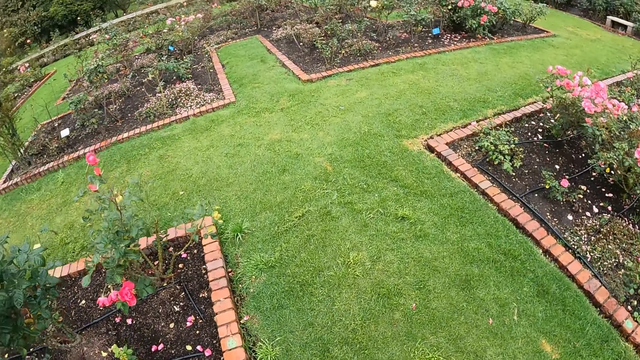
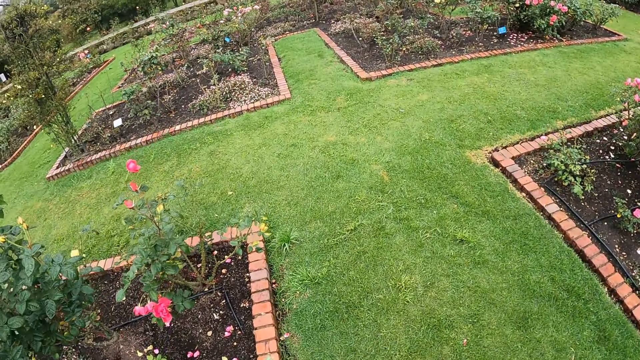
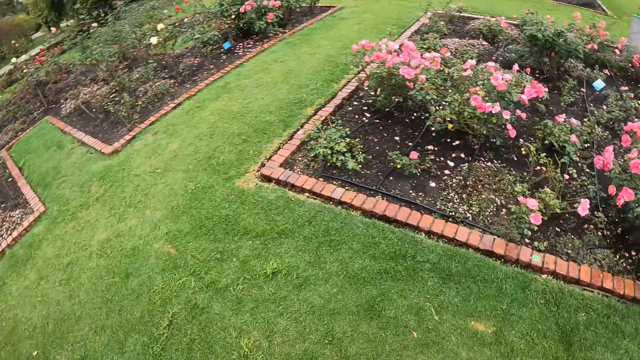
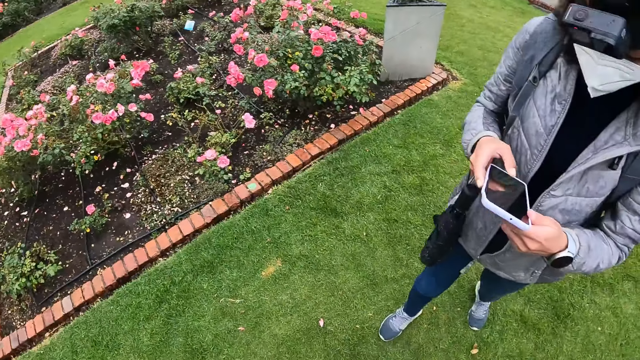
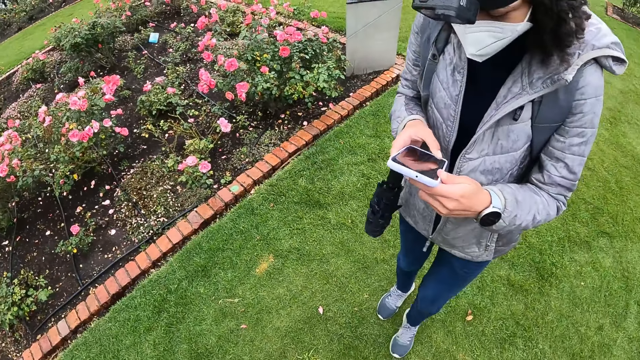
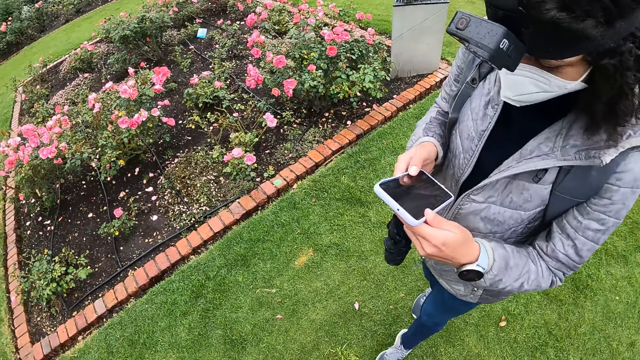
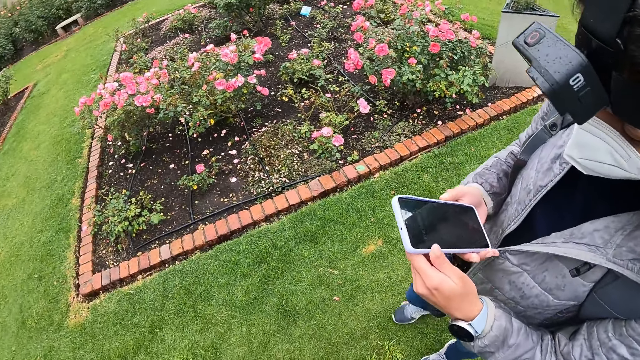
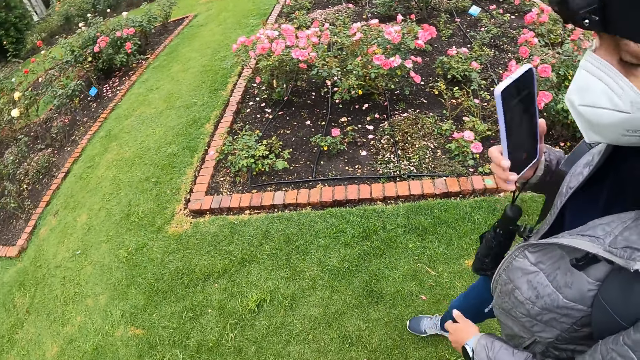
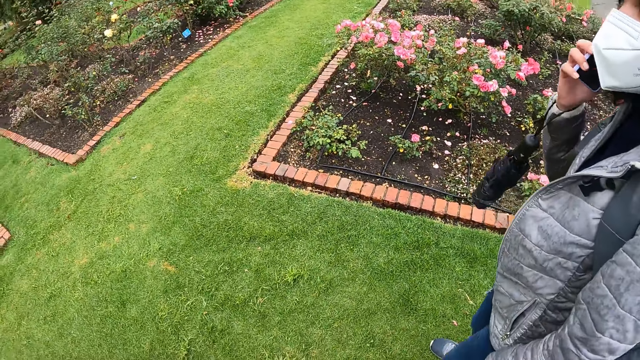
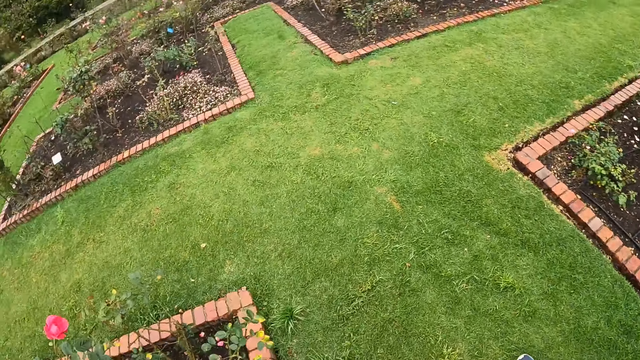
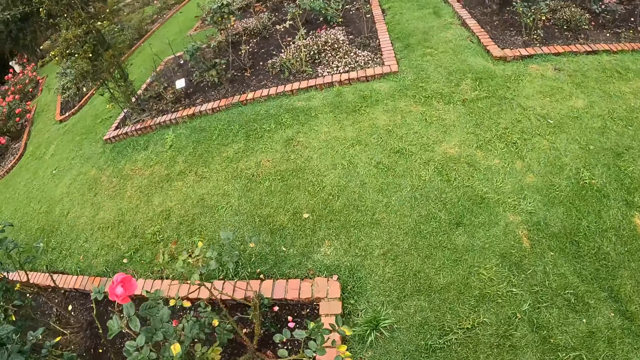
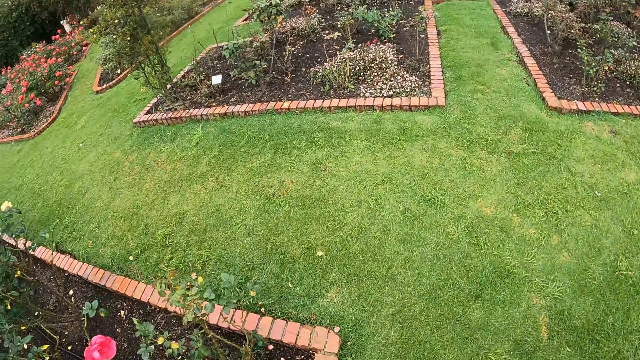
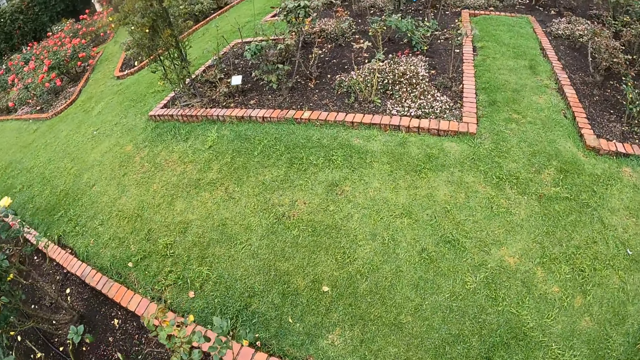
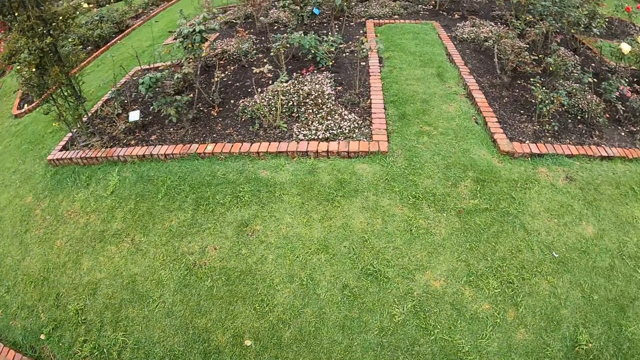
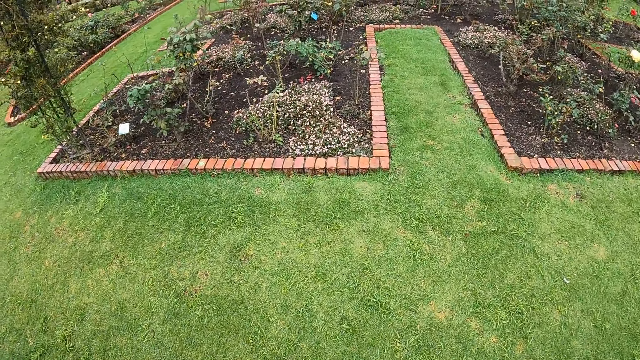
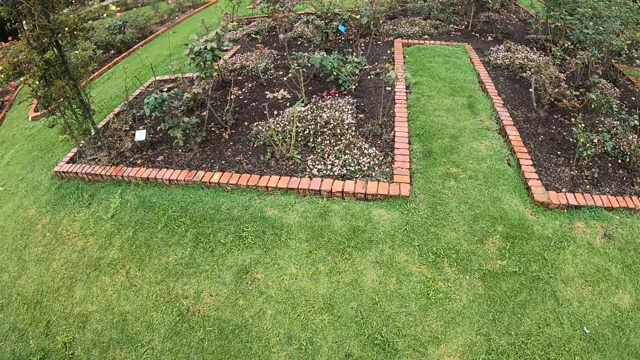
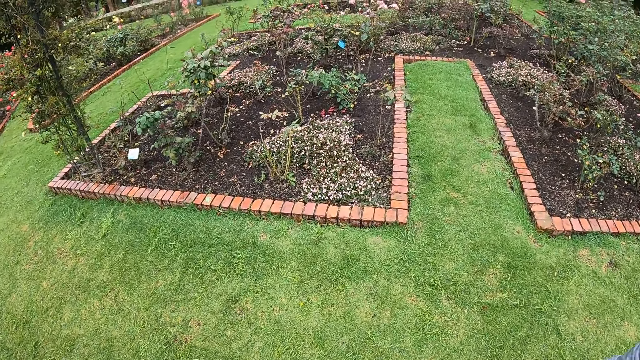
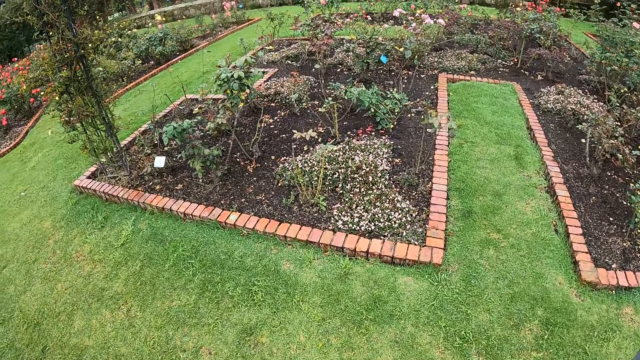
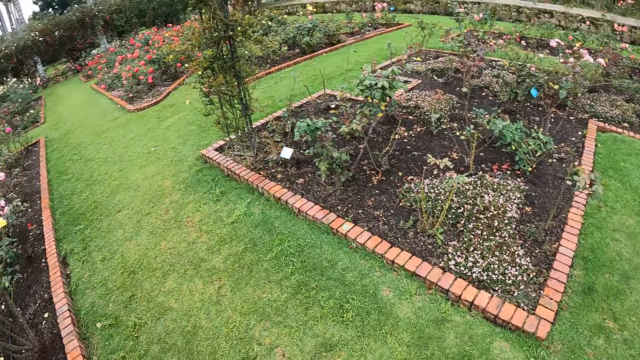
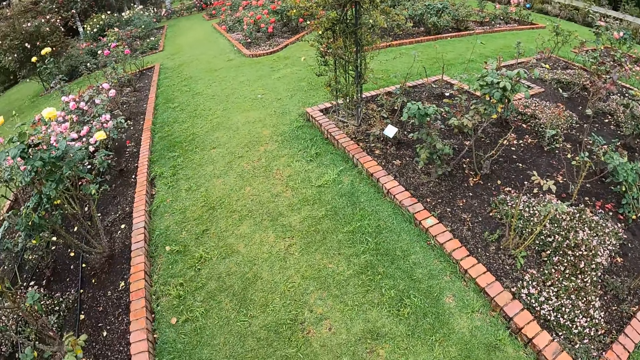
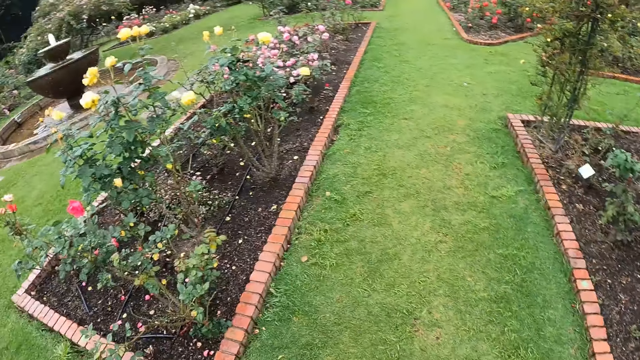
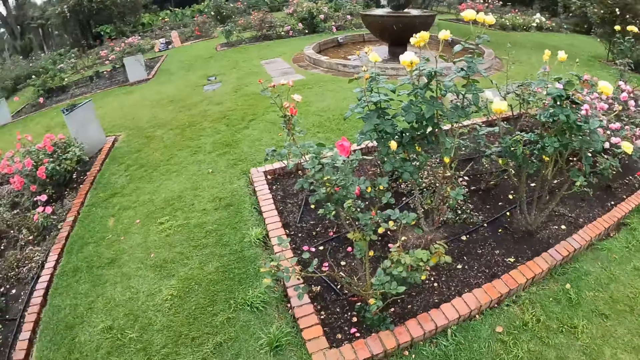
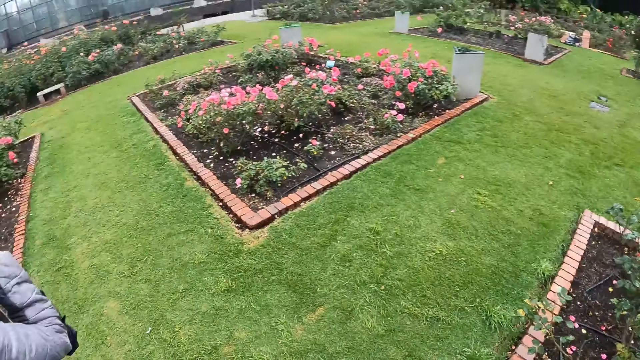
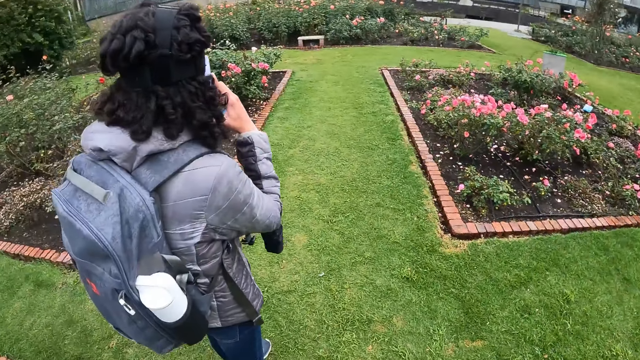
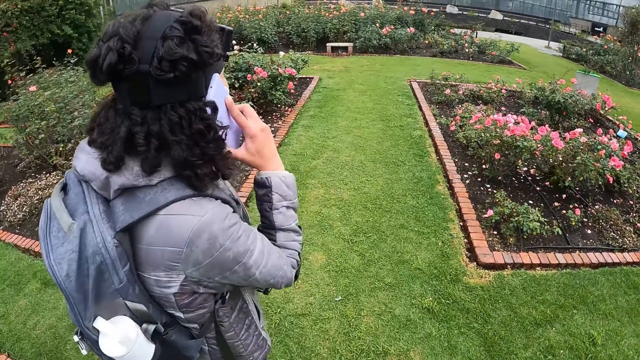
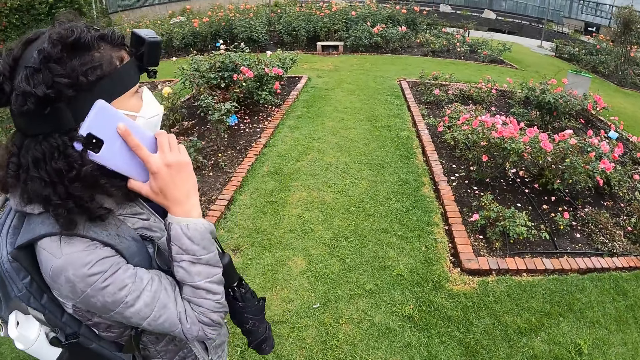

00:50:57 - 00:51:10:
The camera wearer looks at the flower beds. The woman operates her phone and makes a call with her phone. The camera wearer looks around the flower beds.

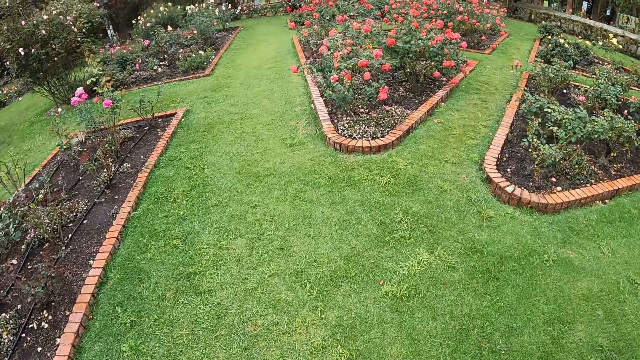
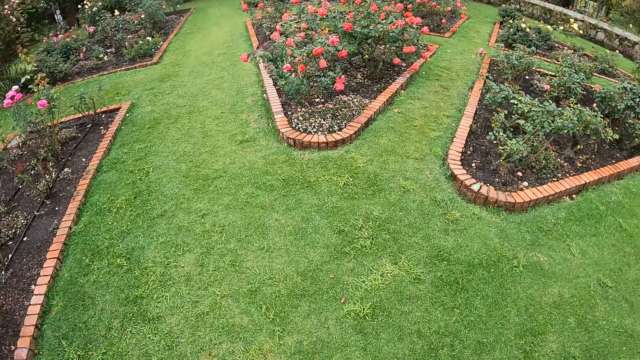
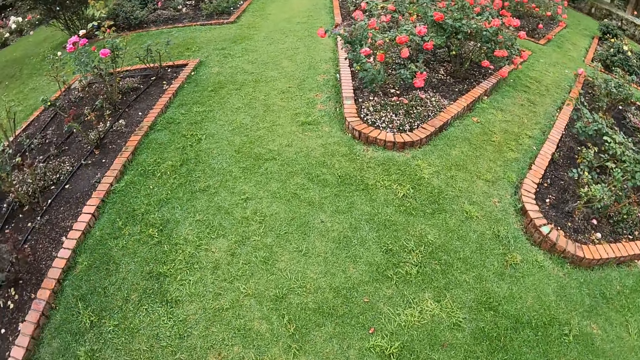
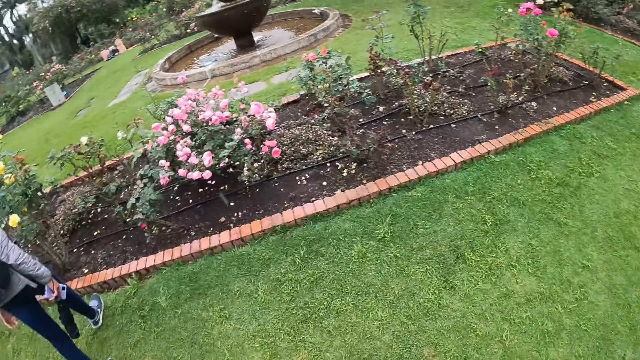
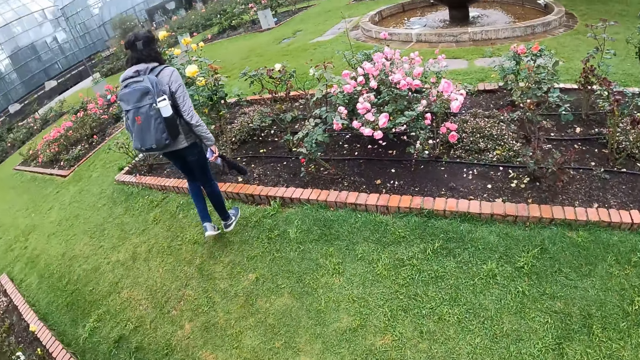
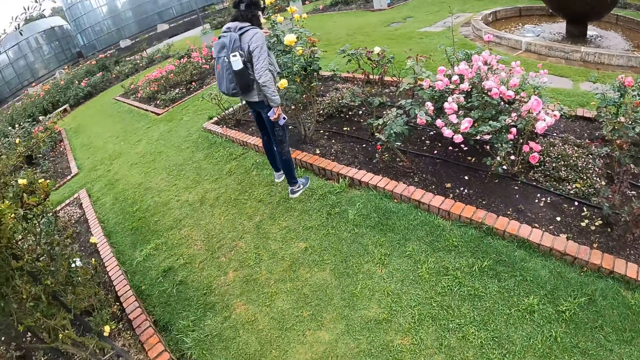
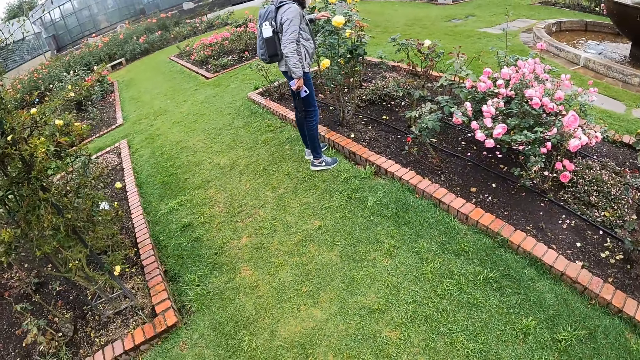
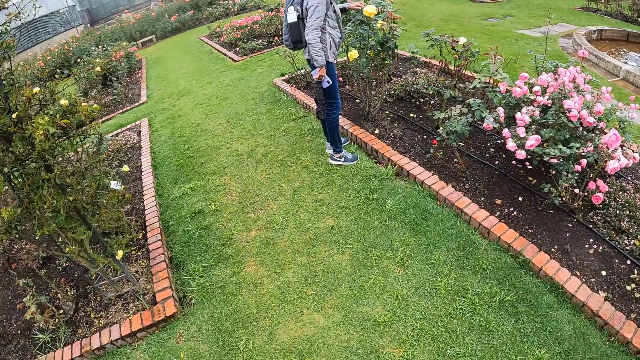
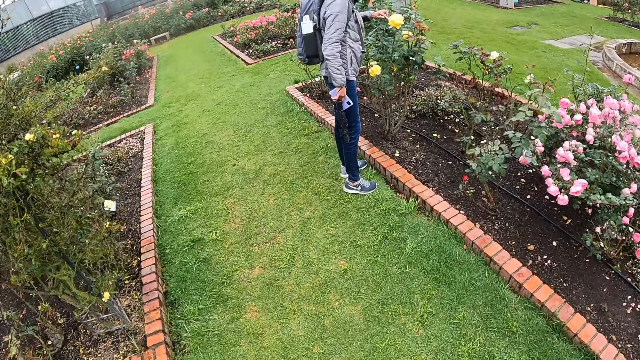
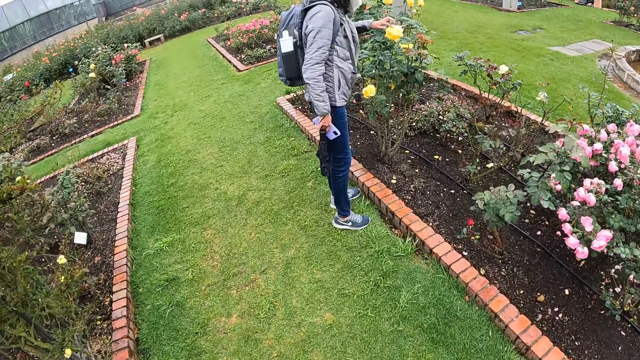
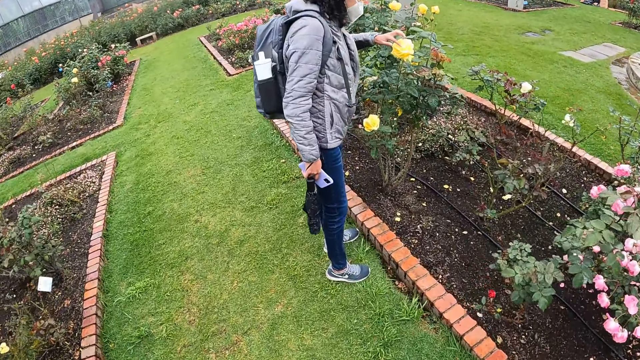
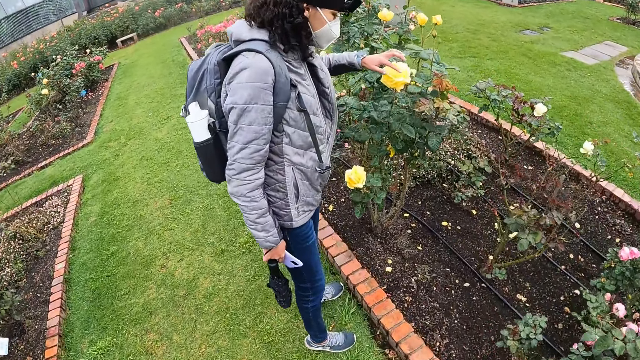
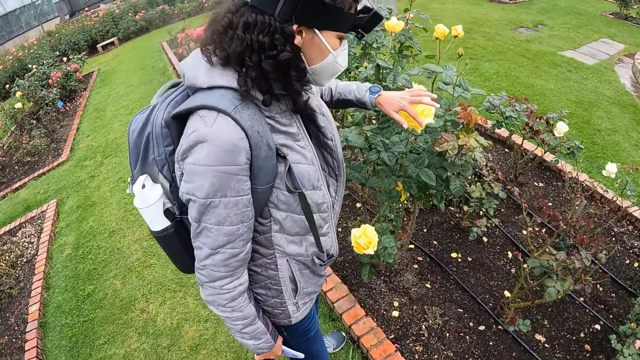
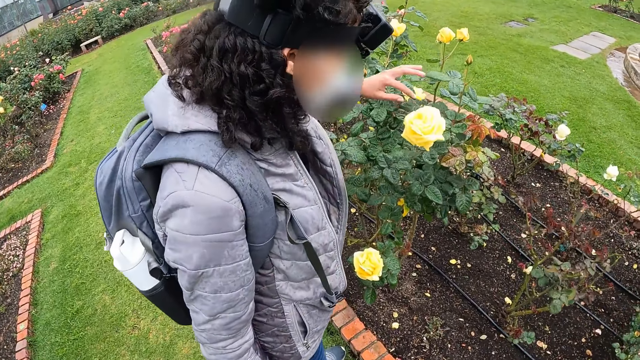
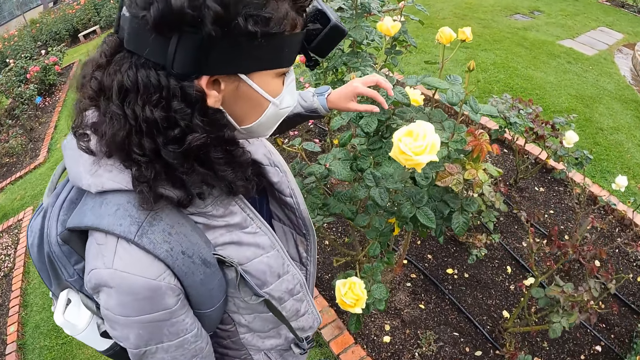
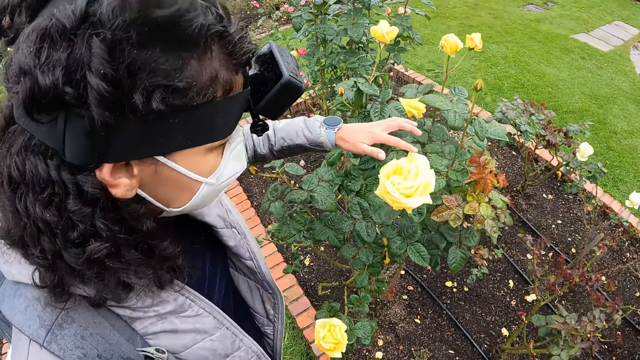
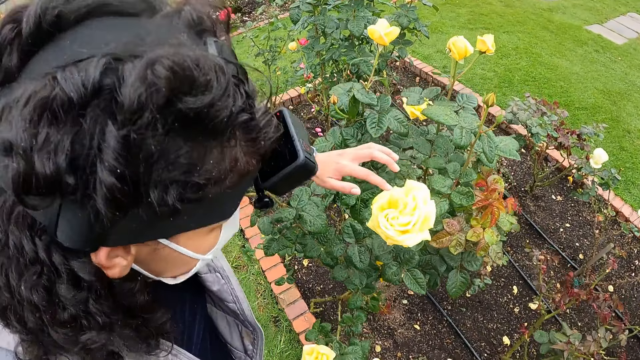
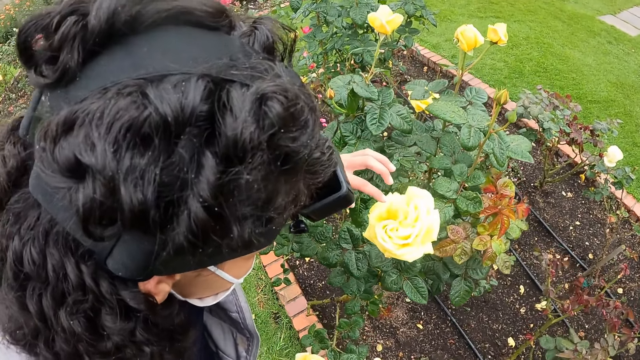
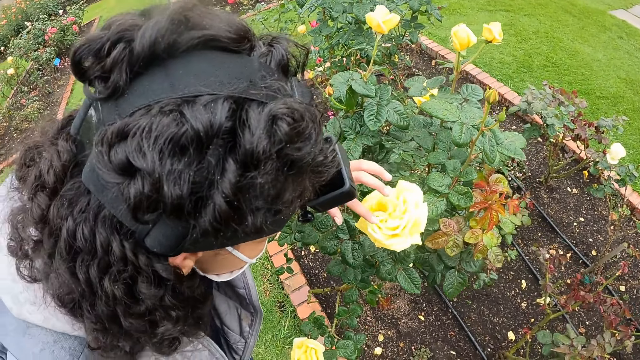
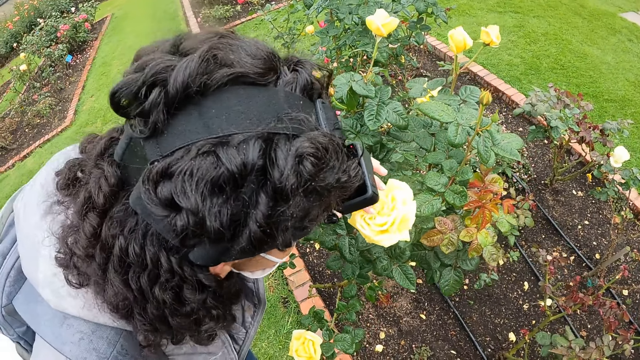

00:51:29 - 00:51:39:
The woman moves towards a plant with yellow flowers and touches the yellow flower with her left hand. The camera wearer moves towards the woman. The woman touches the yellow flower with her left hand.
